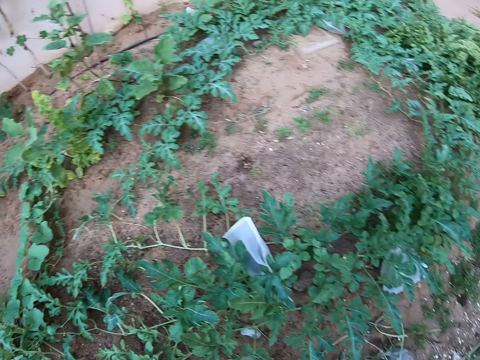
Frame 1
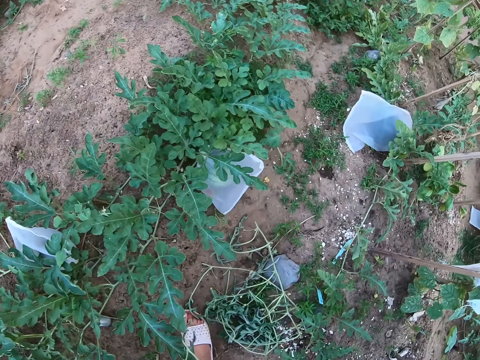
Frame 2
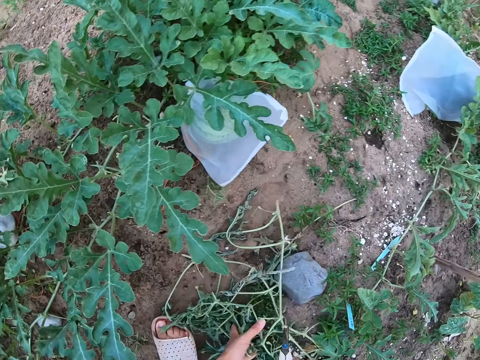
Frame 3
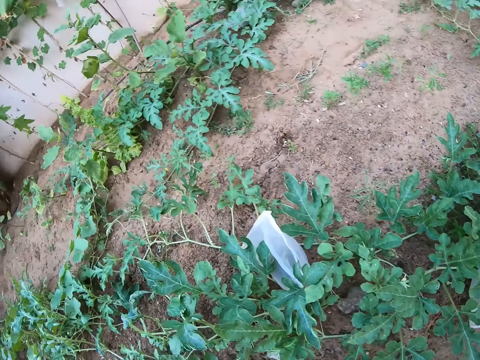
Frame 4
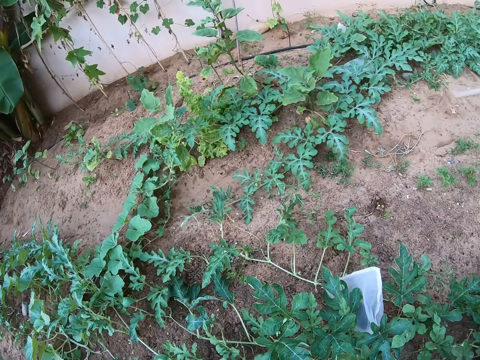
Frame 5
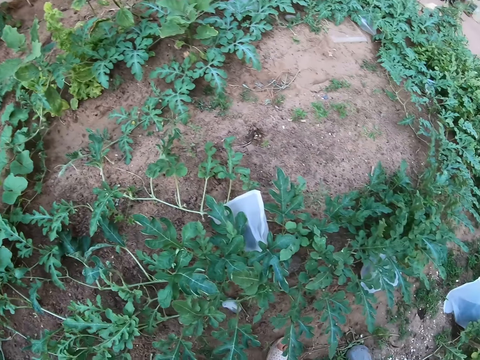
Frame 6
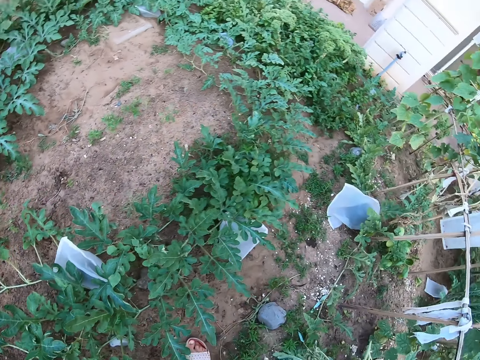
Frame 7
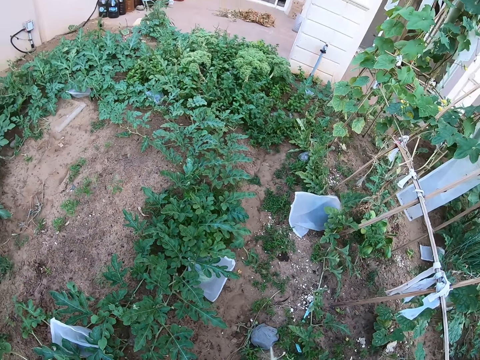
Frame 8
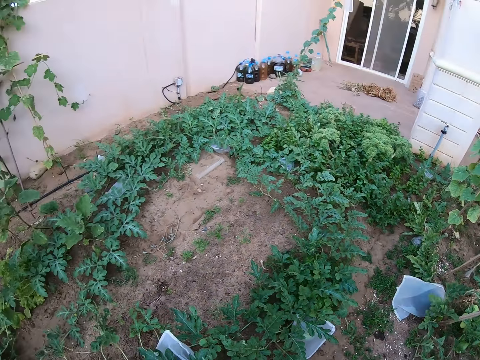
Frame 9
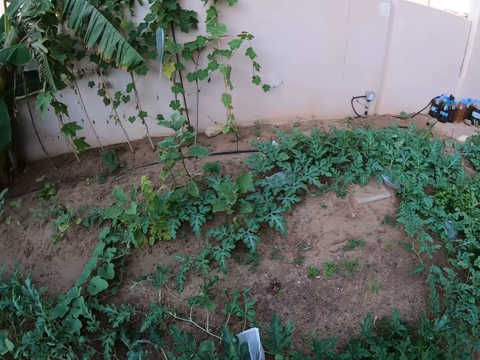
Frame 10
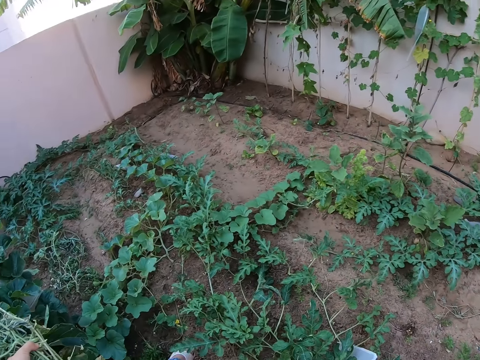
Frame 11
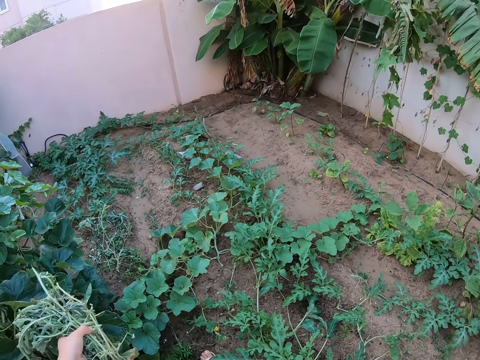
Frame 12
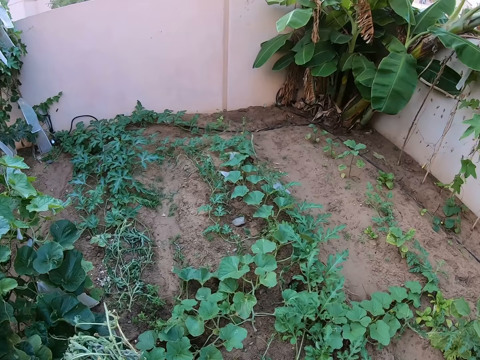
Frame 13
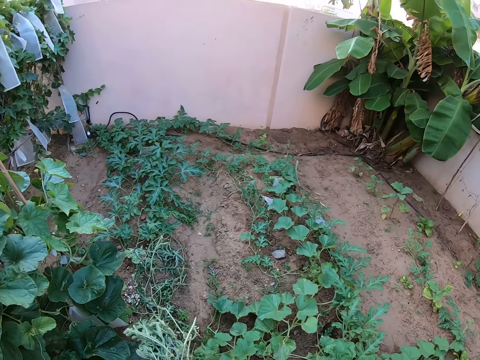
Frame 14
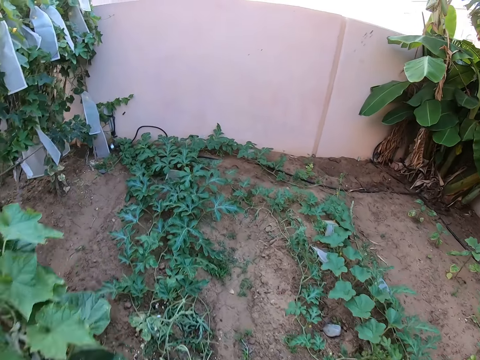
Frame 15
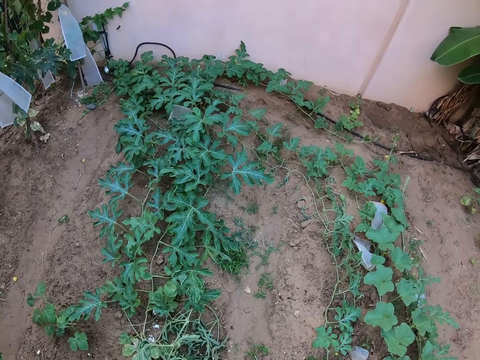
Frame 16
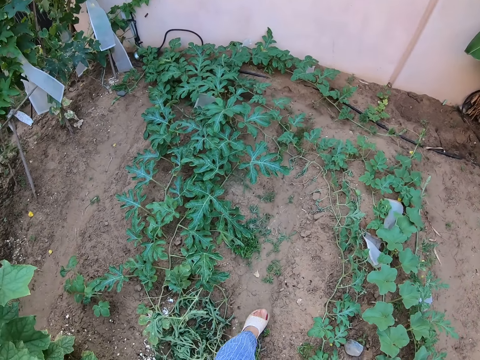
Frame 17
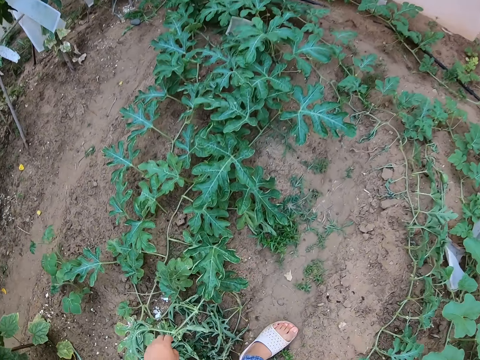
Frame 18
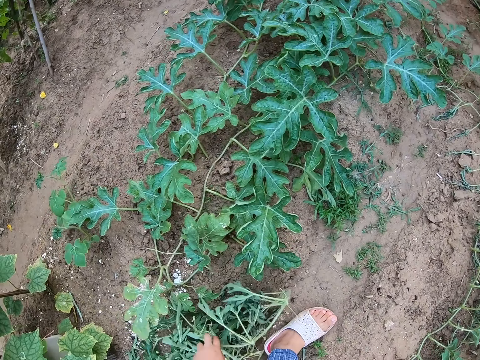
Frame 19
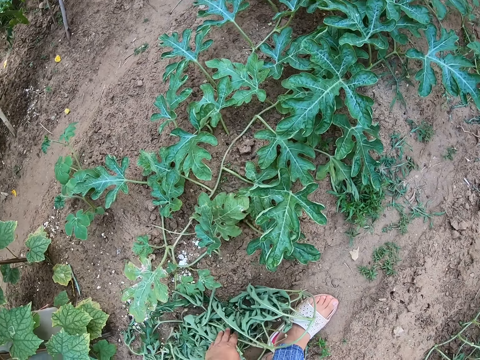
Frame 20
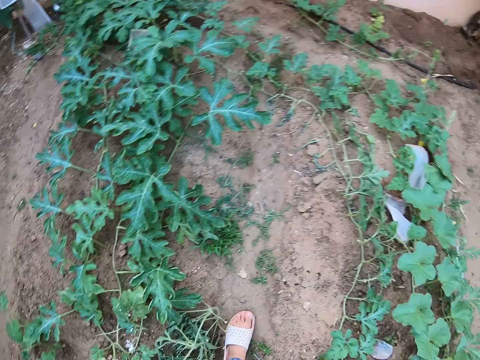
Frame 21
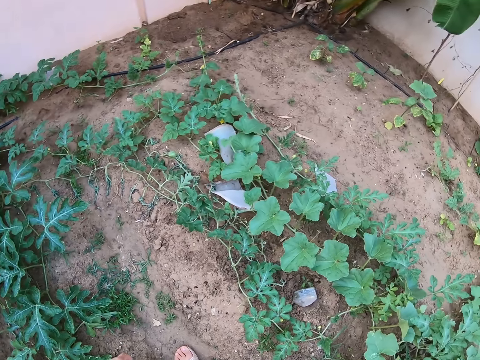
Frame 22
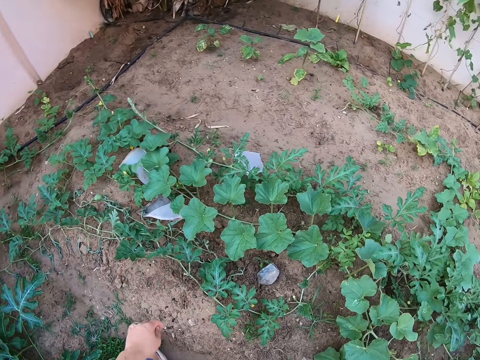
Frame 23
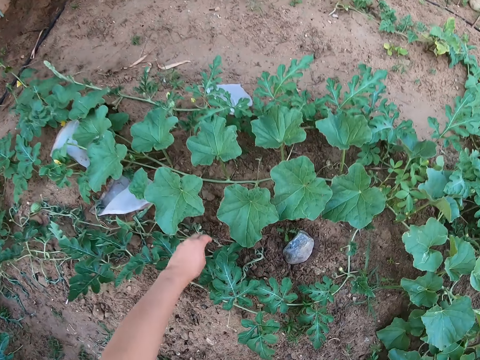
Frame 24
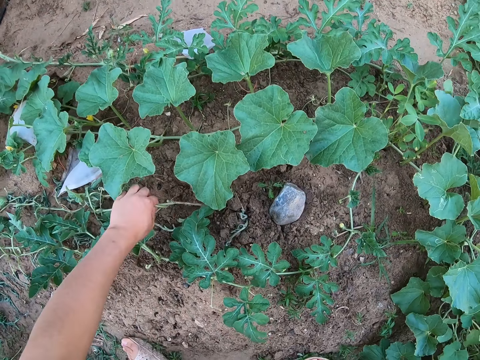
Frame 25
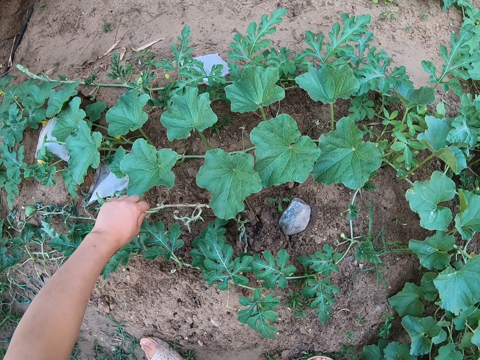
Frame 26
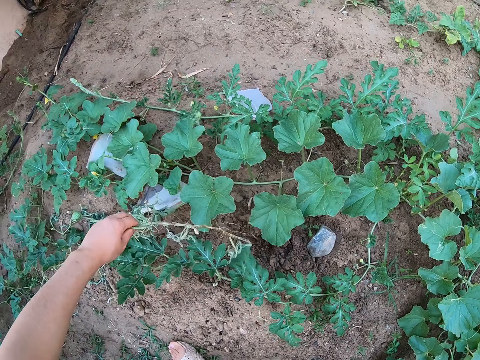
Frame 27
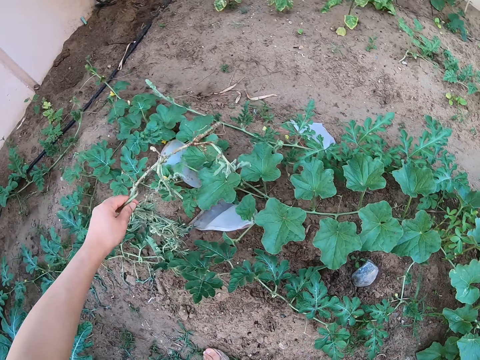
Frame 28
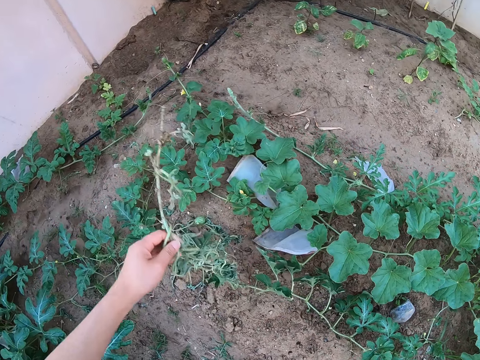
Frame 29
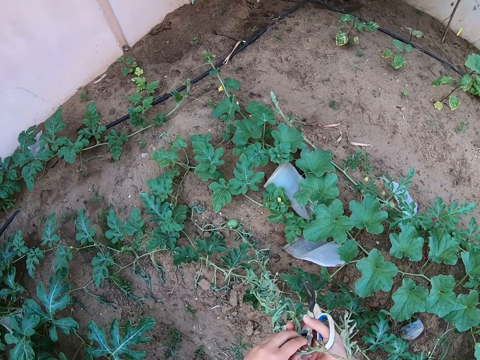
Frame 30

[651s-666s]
The camera wearer lifts the wilted watermelon stems from the ground. They look around the garden. They walk around the garden. They touch a plant on the ground. They hold the wilted watermelon stems on the ground. They stare around the garden. They lift a wilted watermelon stem from the ground.

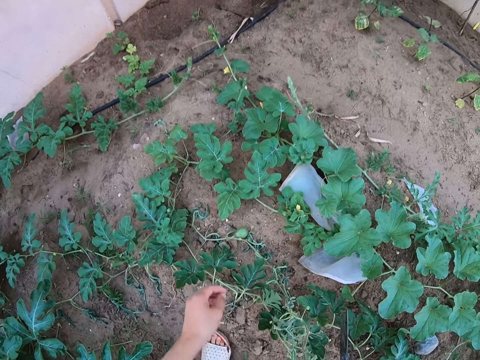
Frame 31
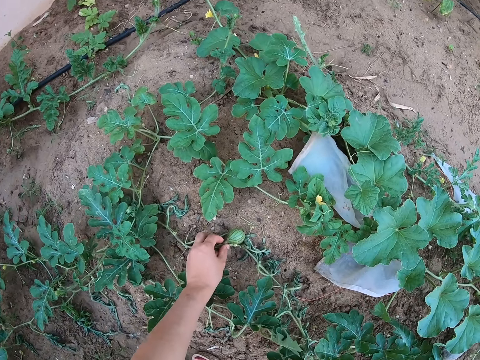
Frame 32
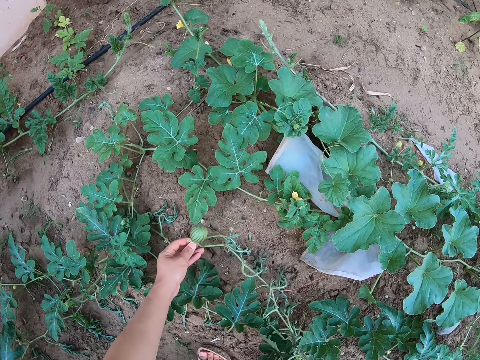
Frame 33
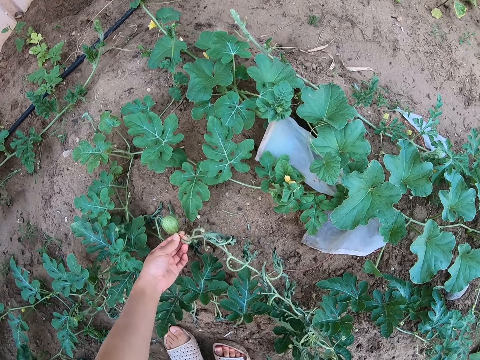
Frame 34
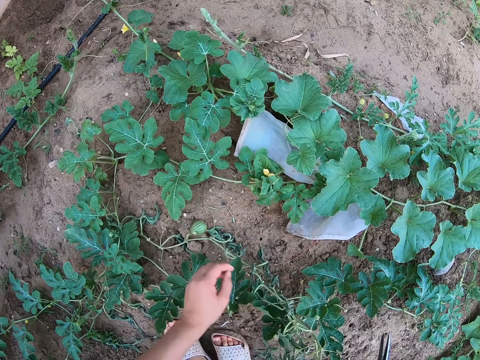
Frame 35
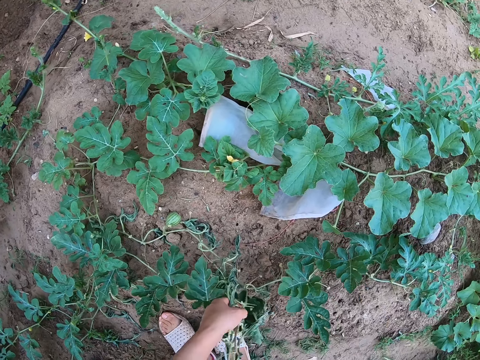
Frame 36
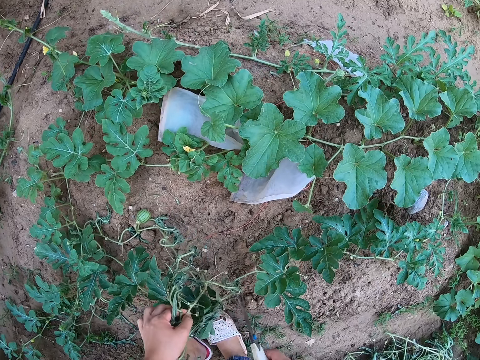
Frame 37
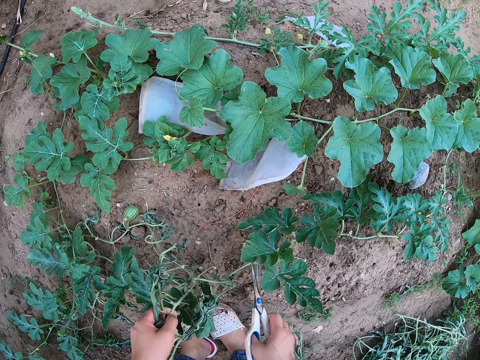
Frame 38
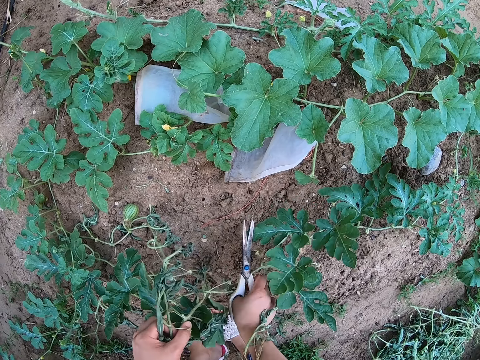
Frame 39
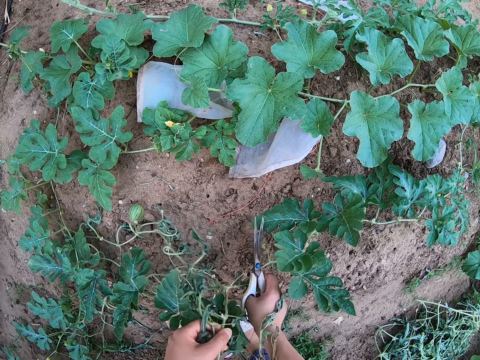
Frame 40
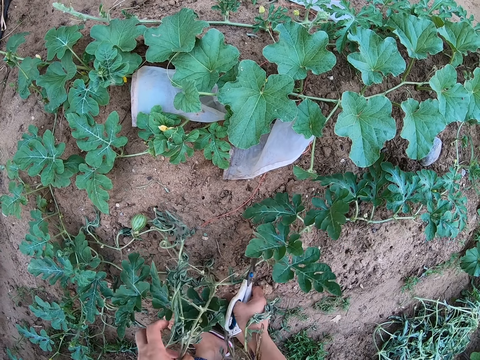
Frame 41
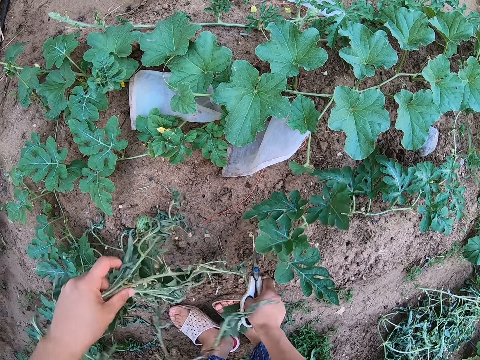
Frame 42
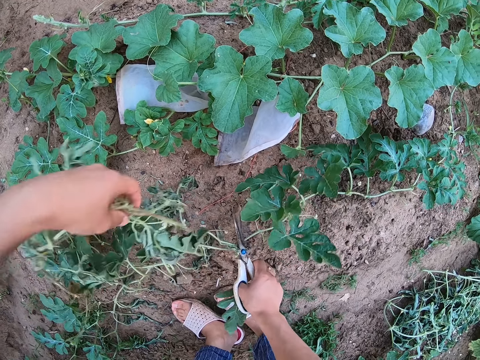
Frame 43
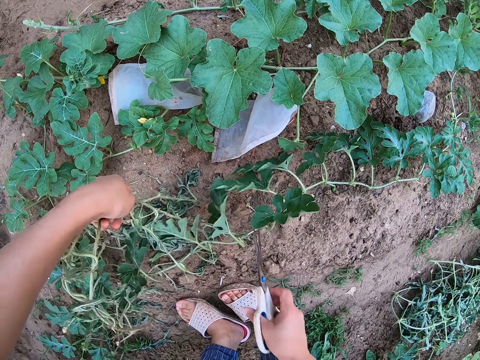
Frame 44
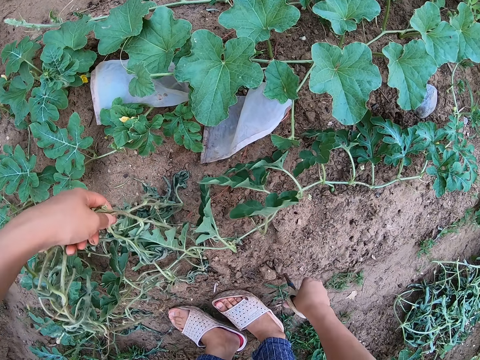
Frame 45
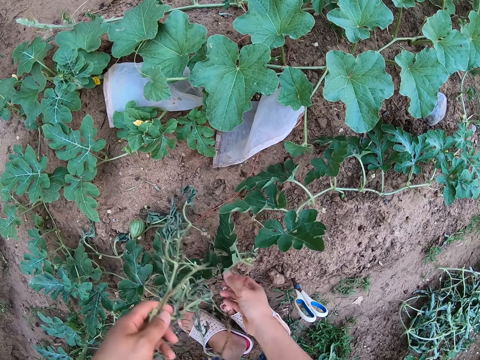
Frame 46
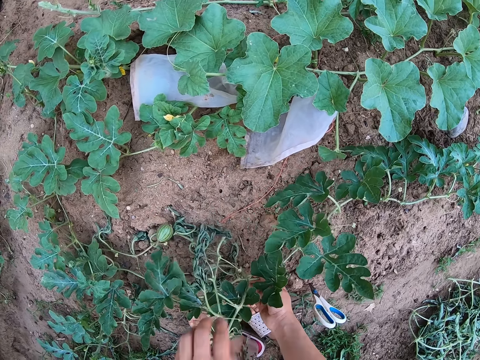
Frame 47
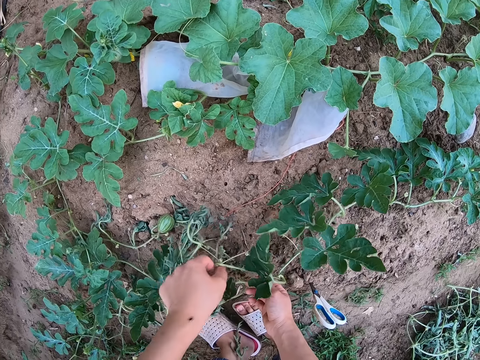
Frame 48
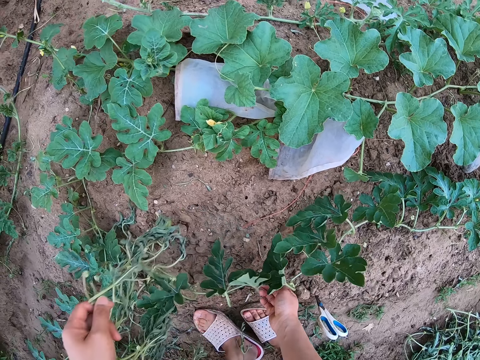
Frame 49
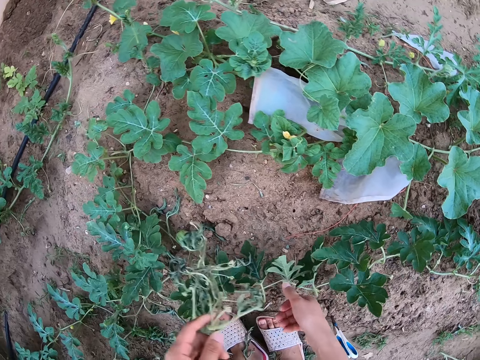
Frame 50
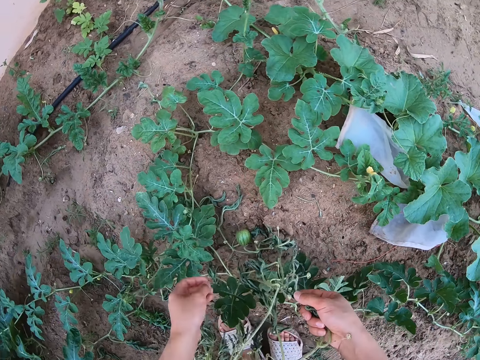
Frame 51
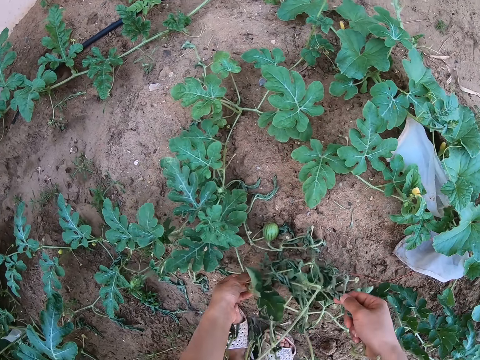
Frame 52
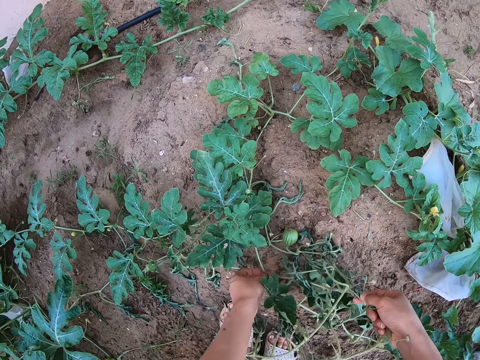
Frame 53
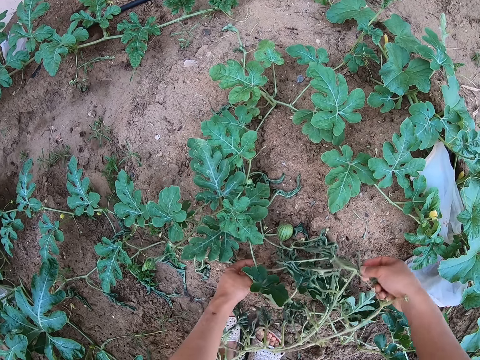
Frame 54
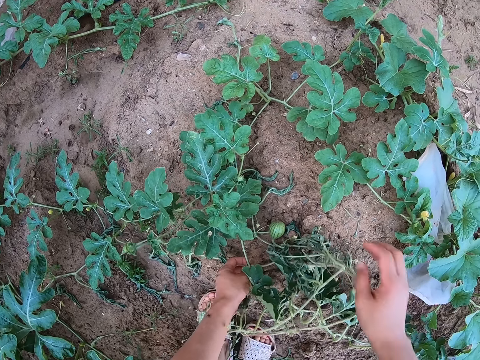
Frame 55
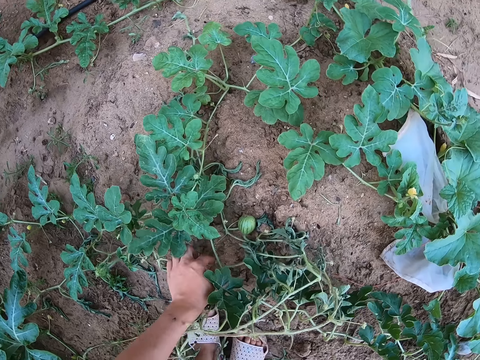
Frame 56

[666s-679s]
The camera wearer holds a watermelon fruit, inspects the watermelon fruit and drops the watermelon fruit on the ground. They put the pair of scissors on the ground. They dig the pair of scissors on the ground. They remove the plant from the ground. They separate the wilted watermelon stem from a live watermelon stem.
